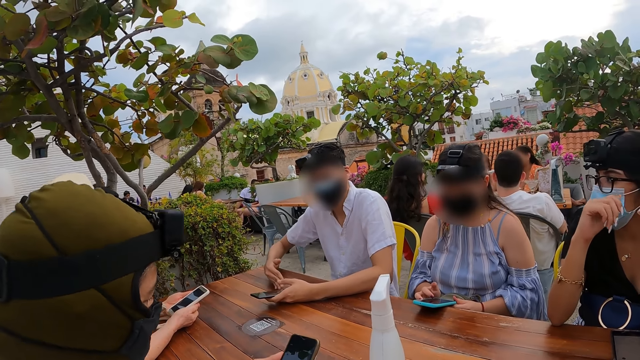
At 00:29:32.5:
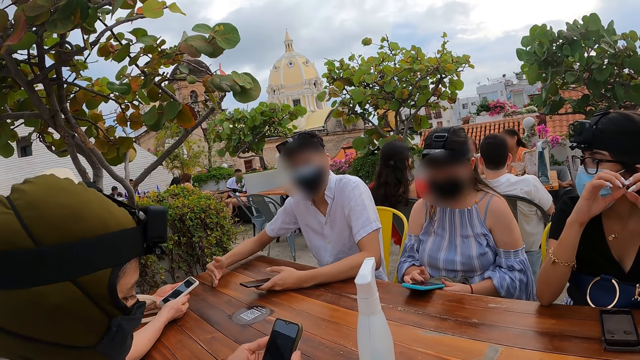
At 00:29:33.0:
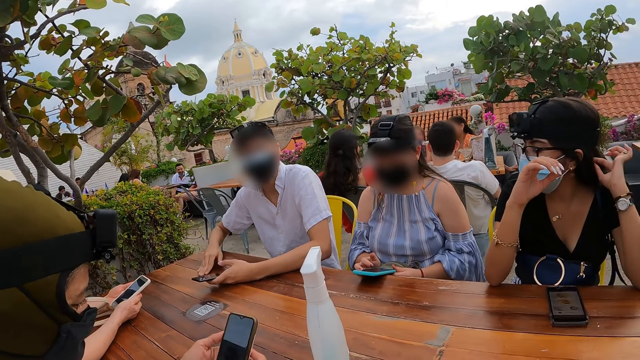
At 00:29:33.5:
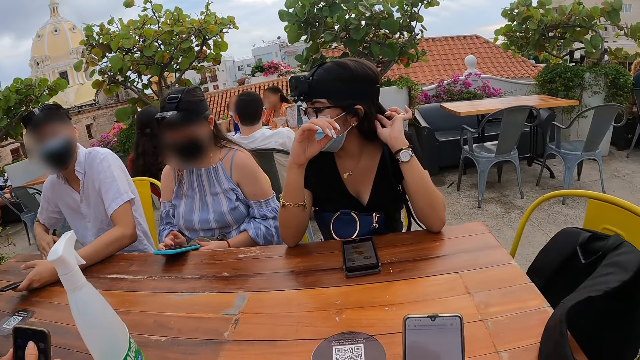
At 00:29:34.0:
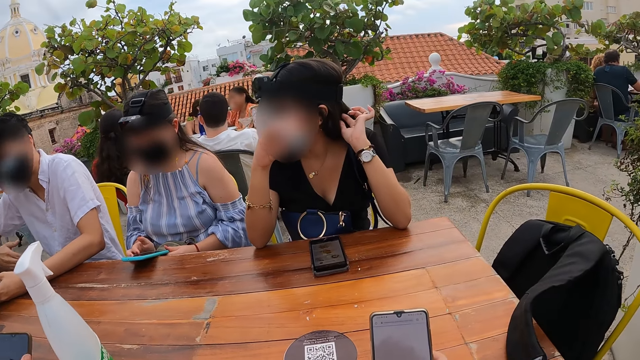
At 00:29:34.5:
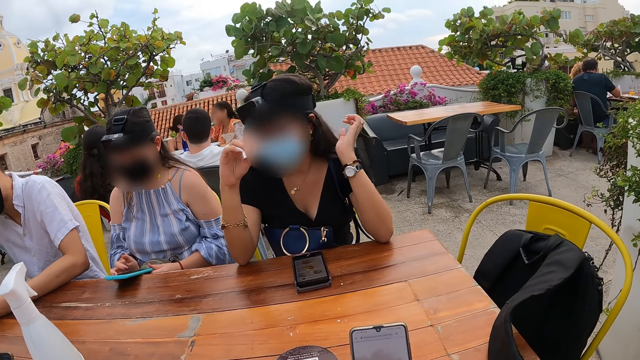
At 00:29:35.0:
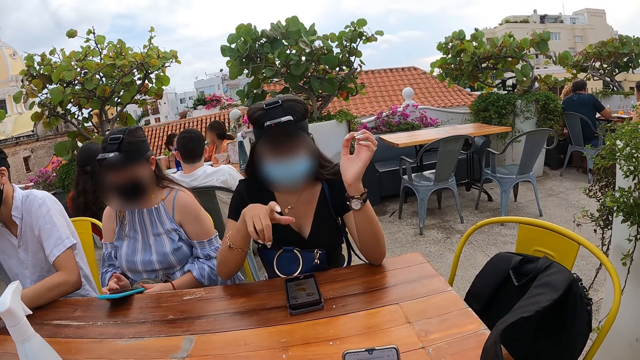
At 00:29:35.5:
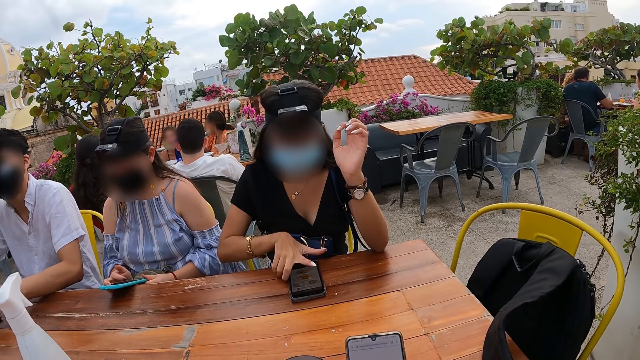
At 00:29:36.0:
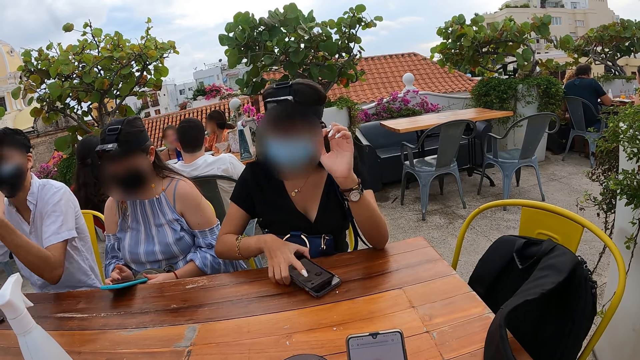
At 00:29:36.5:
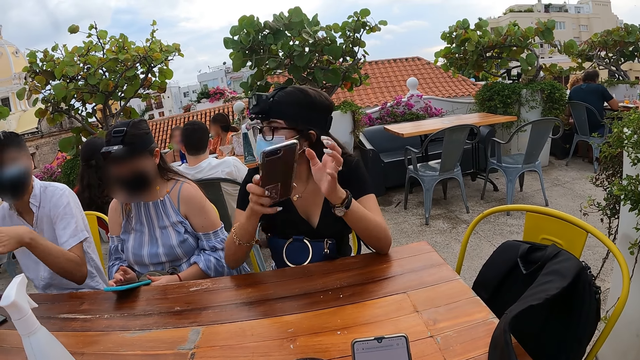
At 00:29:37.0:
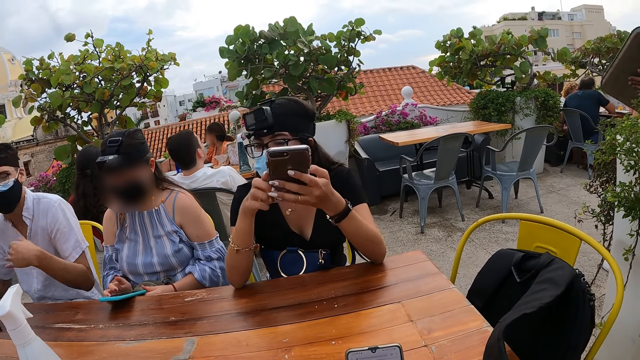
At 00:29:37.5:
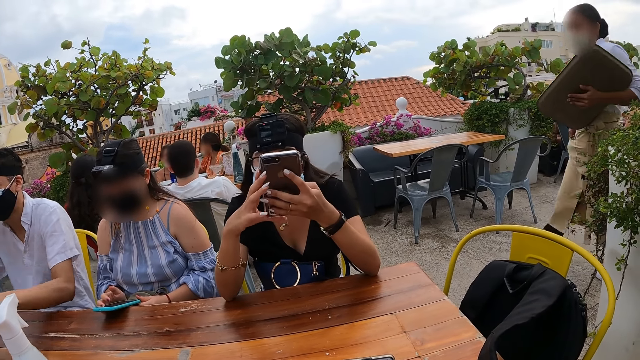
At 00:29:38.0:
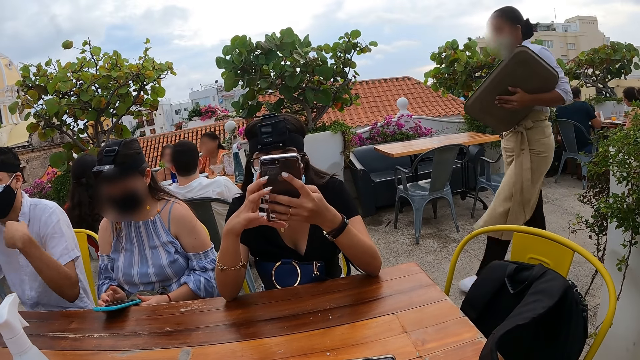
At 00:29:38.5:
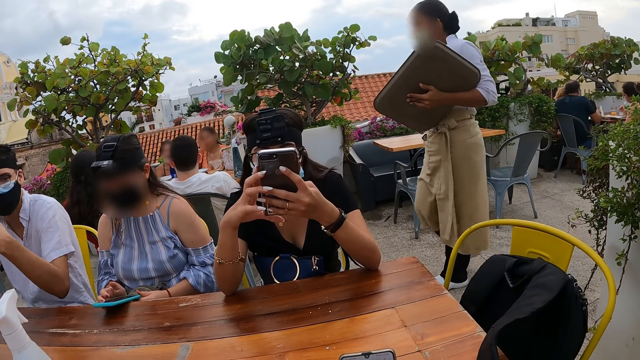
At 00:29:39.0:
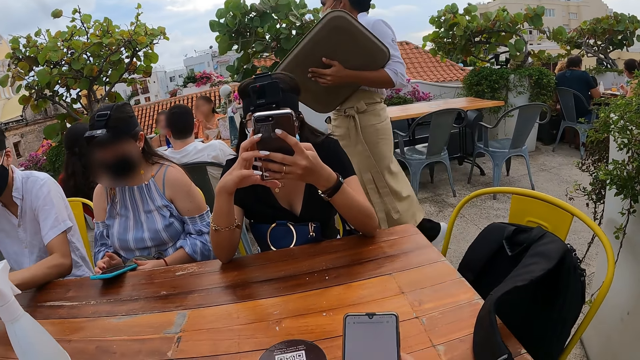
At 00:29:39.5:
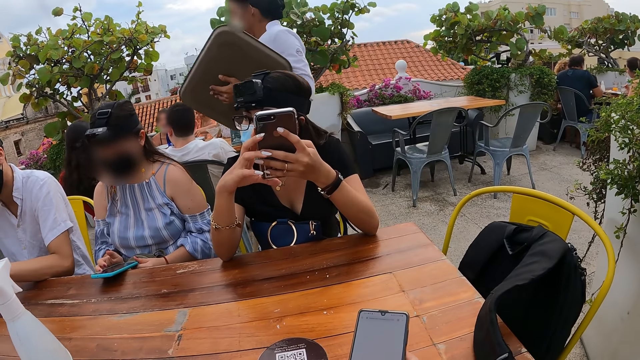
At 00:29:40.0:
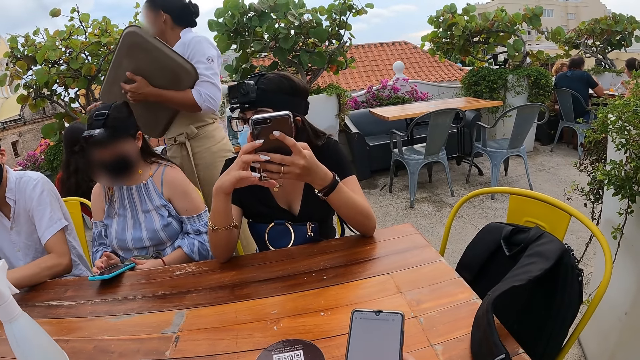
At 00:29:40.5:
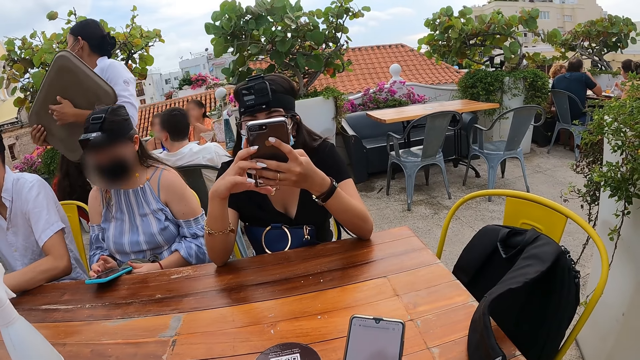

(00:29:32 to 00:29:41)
The woman touches her hair with her left hand, picks up the phone from the table with her right hand, and operates the phone with both hands.

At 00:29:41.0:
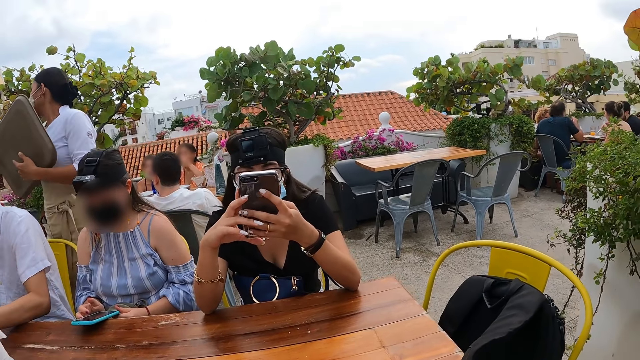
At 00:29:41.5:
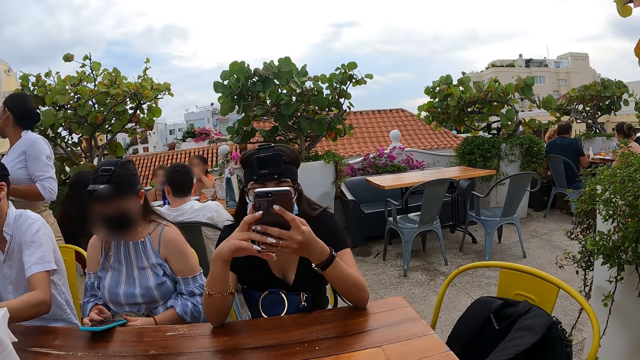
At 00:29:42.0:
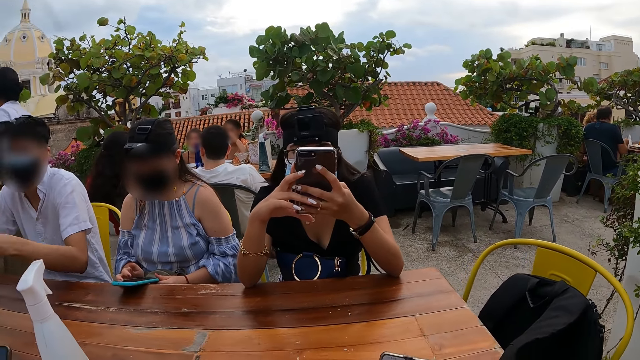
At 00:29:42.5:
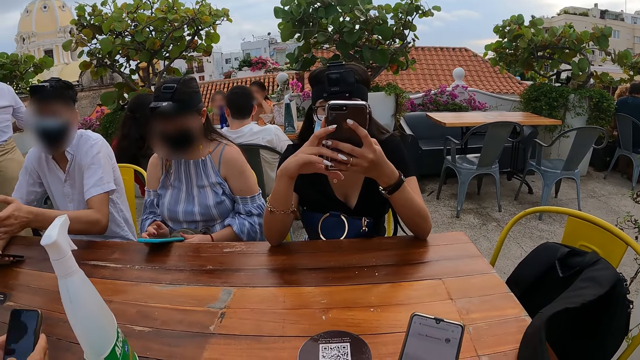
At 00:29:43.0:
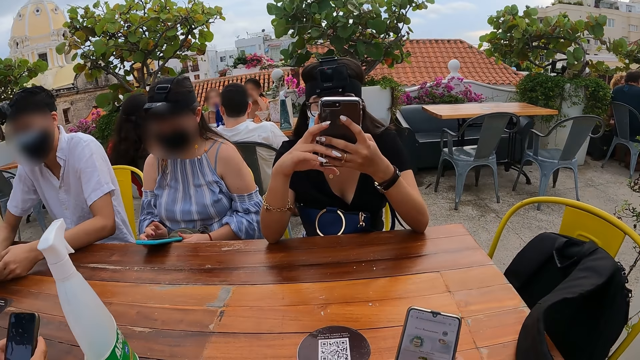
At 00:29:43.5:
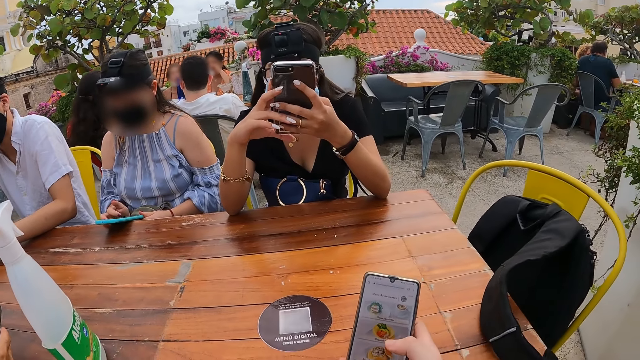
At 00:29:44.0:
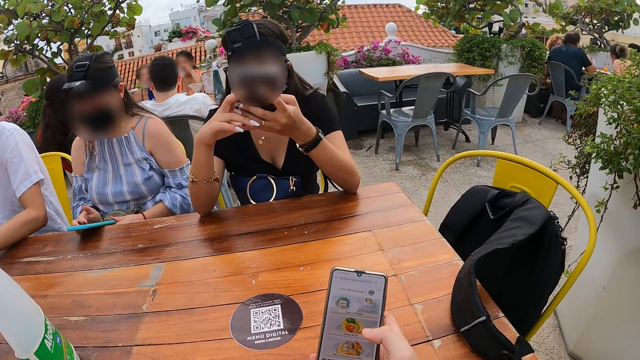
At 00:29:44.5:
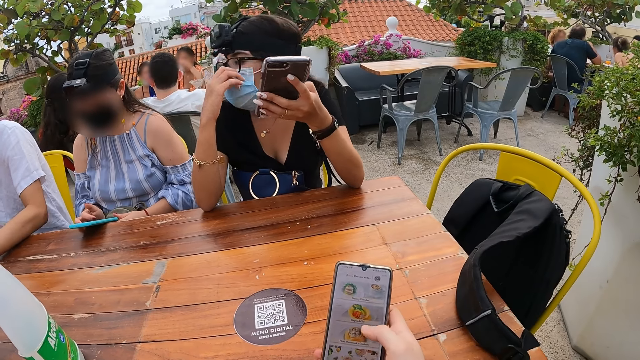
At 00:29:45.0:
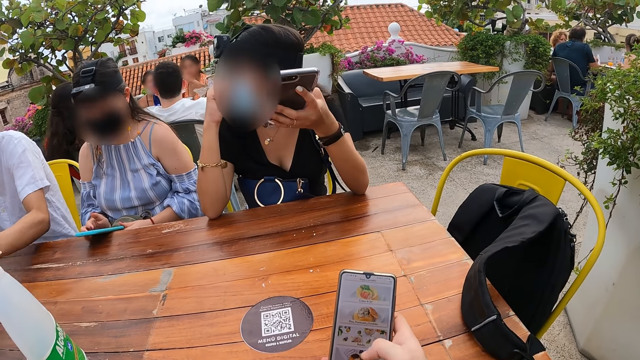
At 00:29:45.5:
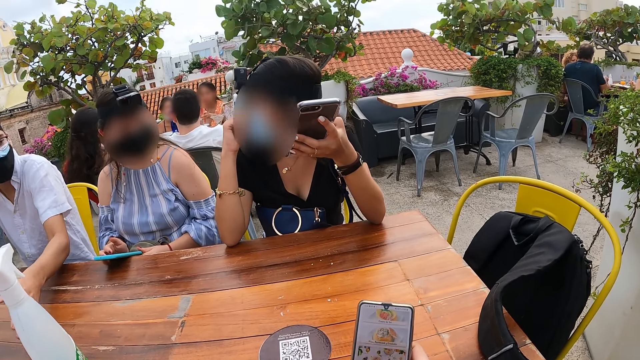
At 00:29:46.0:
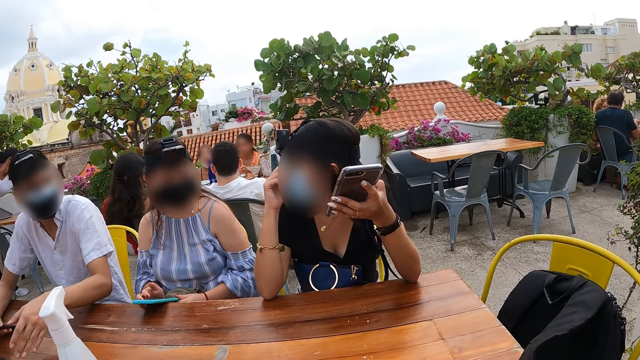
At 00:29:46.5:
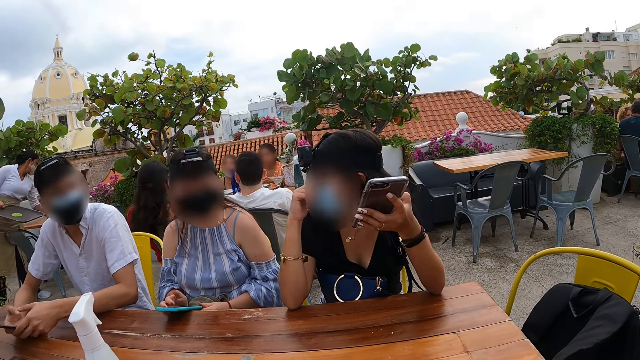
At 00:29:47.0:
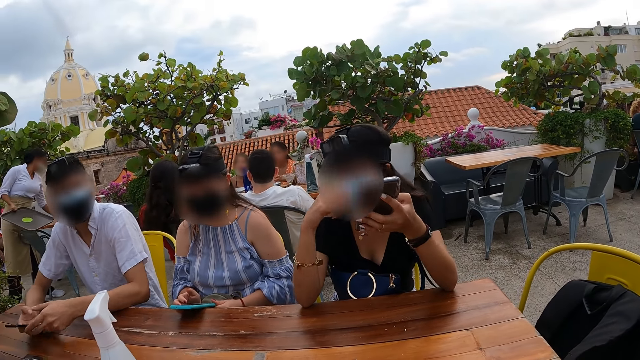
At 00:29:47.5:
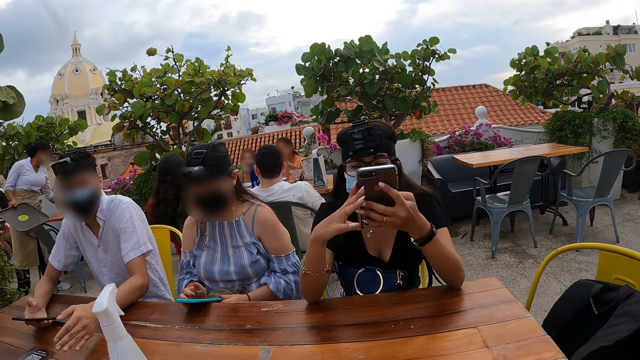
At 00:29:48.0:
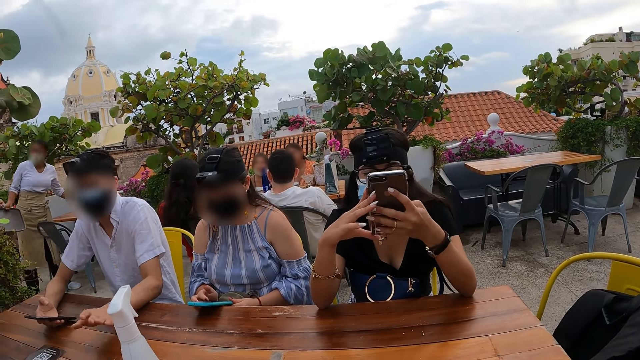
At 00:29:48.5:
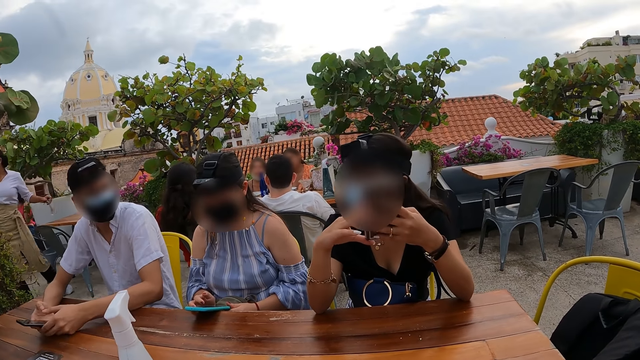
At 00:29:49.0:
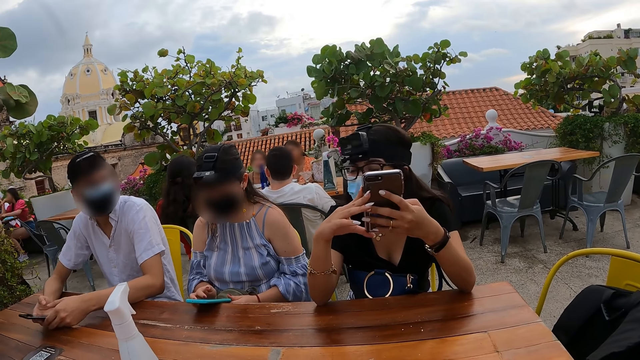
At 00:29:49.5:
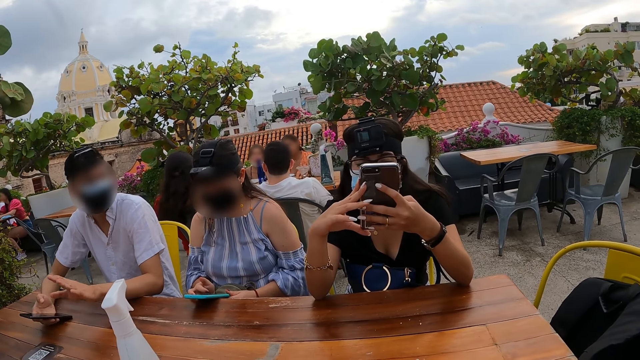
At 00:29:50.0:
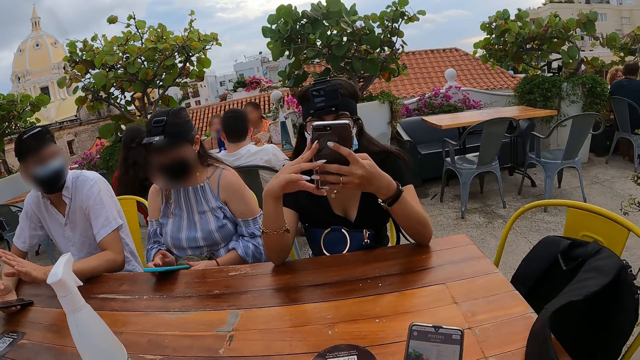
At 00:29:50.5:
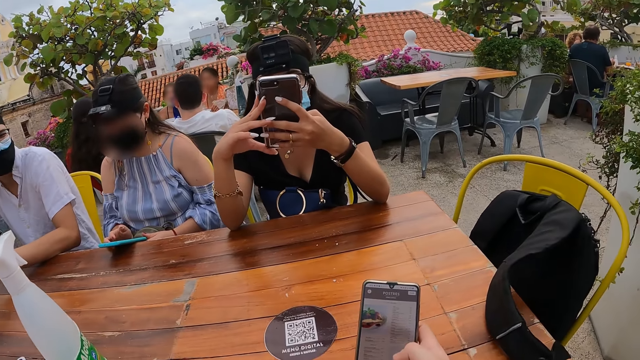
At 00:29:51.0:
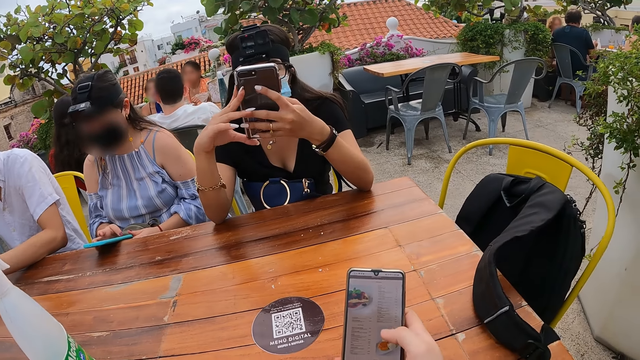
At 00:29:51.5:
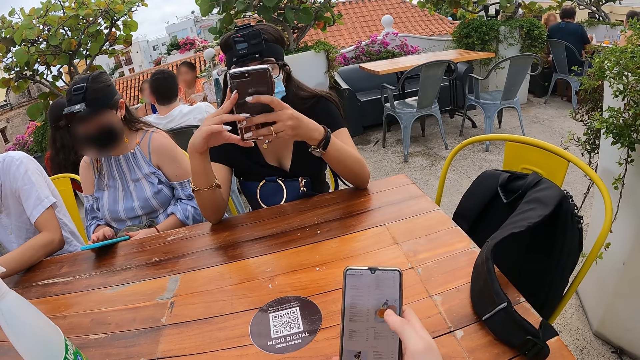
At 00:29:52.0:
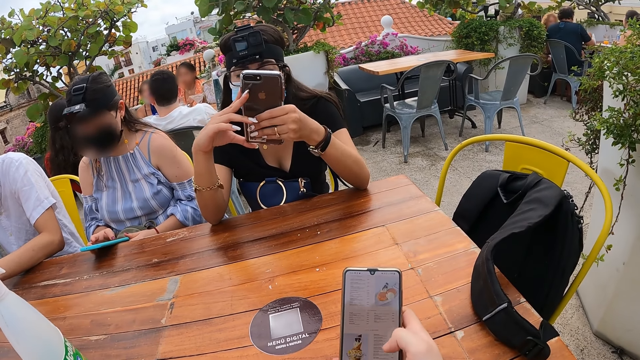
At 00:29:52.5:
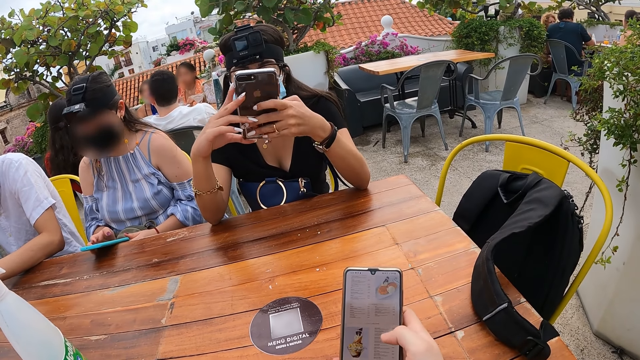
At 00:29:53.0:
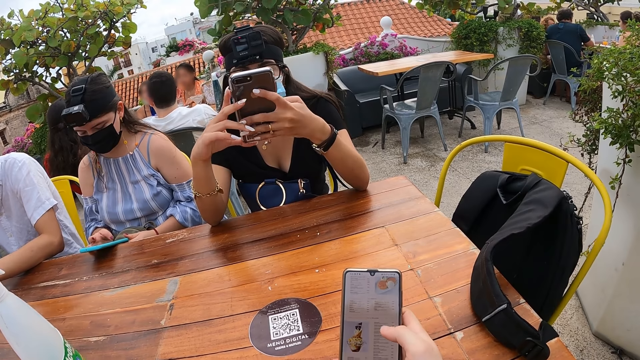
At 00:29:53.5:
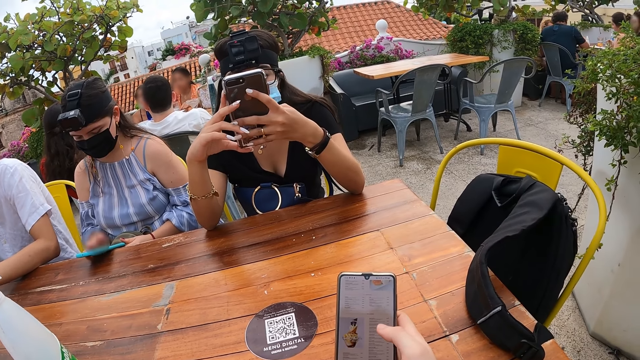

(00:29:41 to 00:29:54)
A man holds the phone with his right hand. A woman holds the phone with her left hand. The woman touches the face mask on her face with her right hand. The woman interacts with another woman. The first woman holds the phone with both hands. The first woman operates the phone with her left hand.
